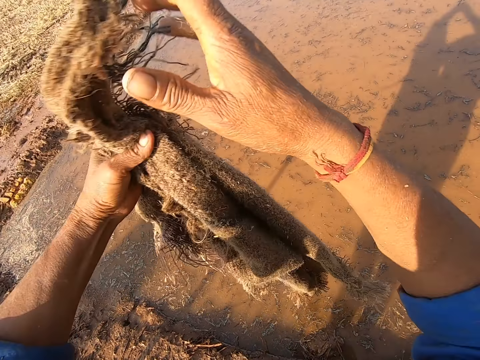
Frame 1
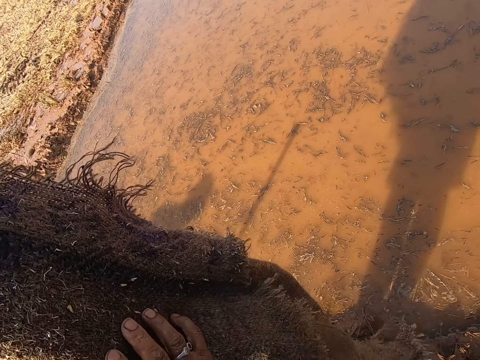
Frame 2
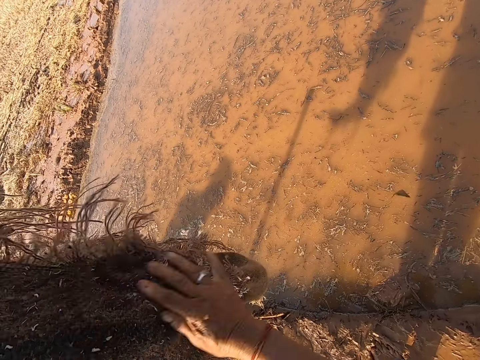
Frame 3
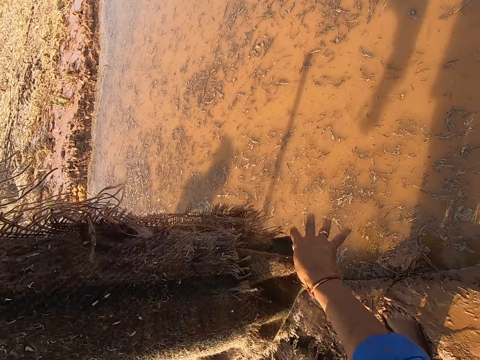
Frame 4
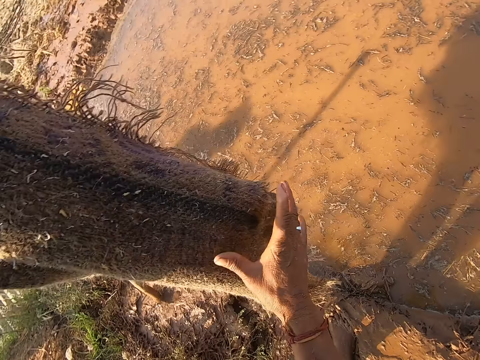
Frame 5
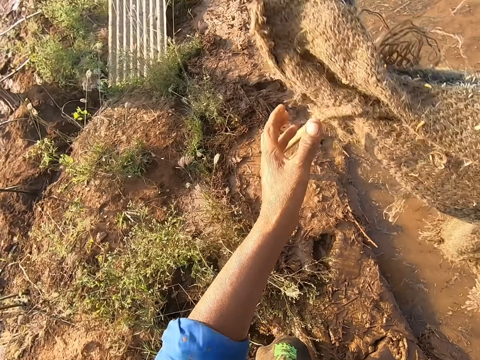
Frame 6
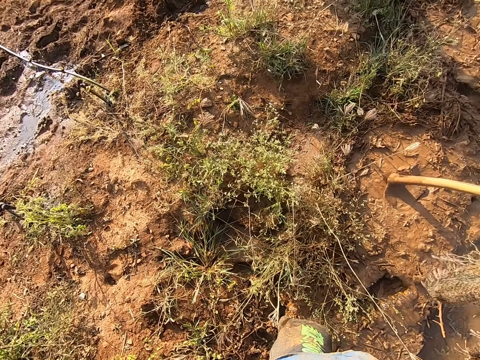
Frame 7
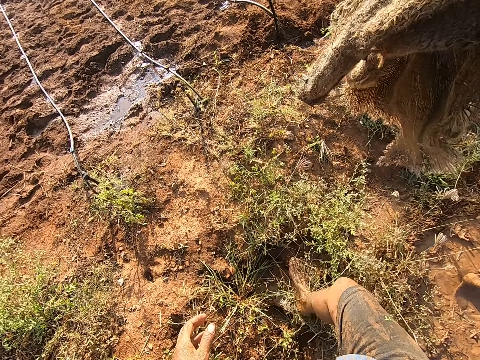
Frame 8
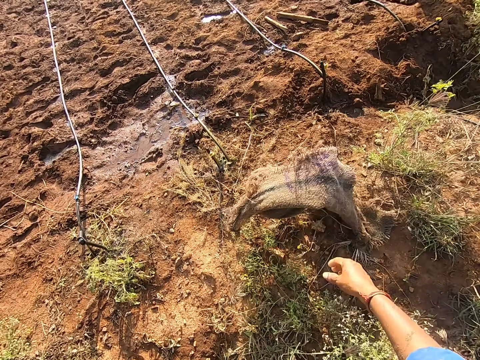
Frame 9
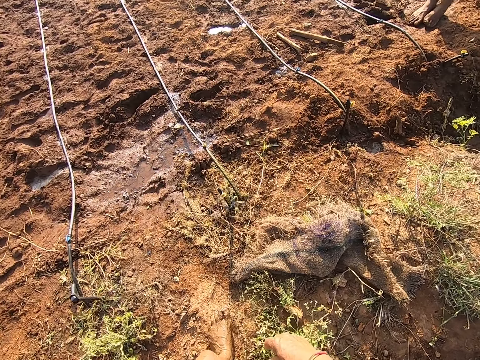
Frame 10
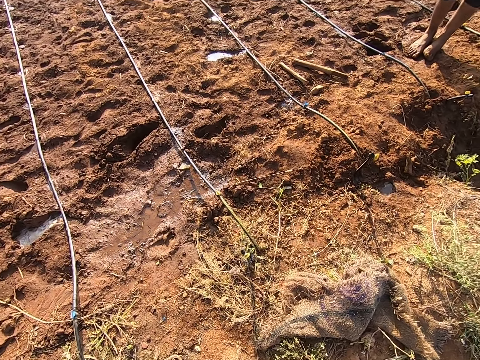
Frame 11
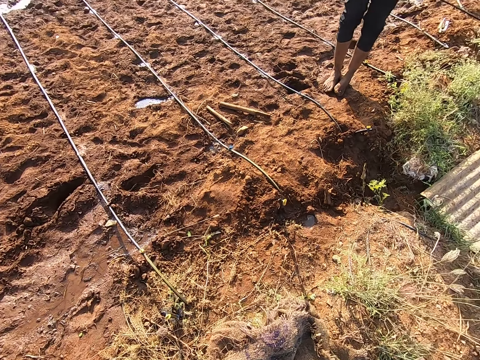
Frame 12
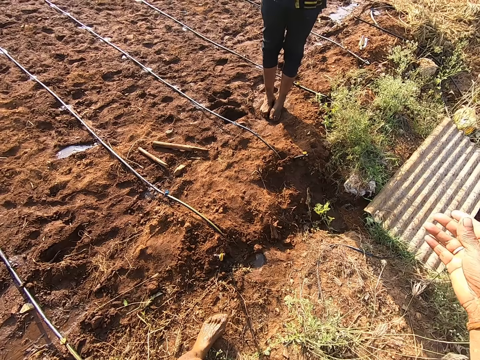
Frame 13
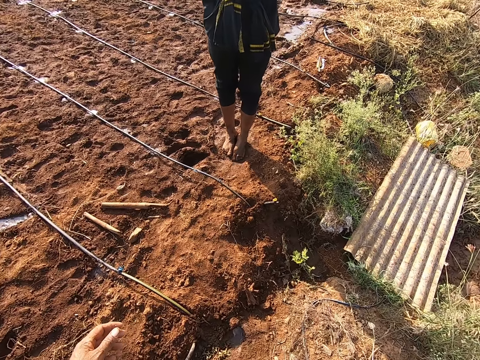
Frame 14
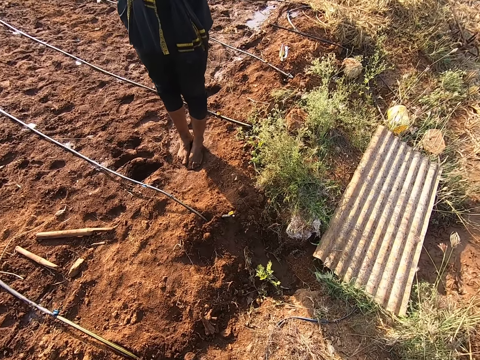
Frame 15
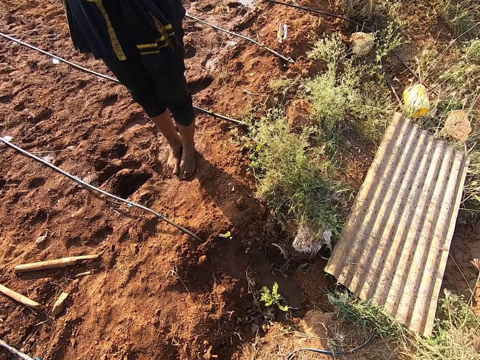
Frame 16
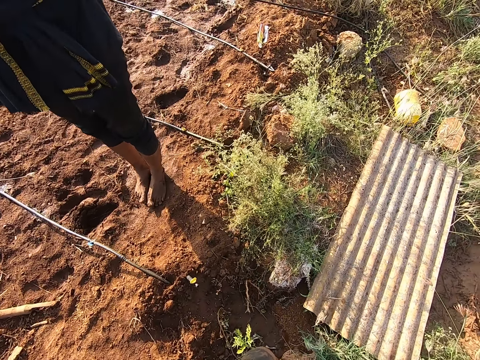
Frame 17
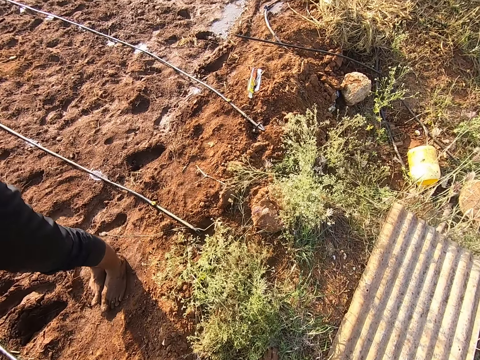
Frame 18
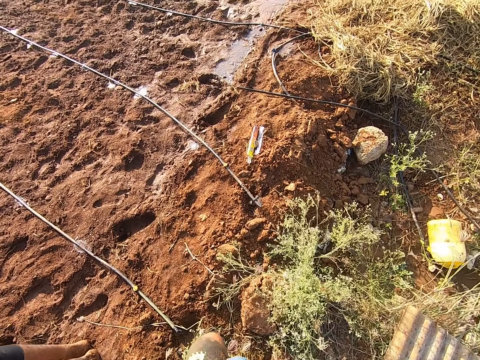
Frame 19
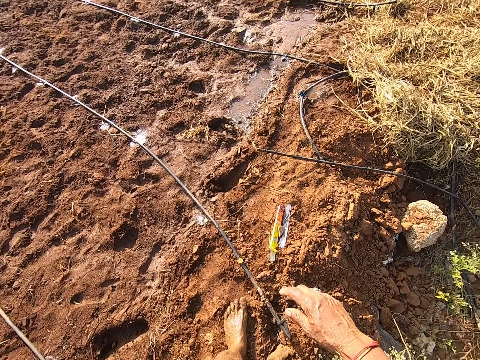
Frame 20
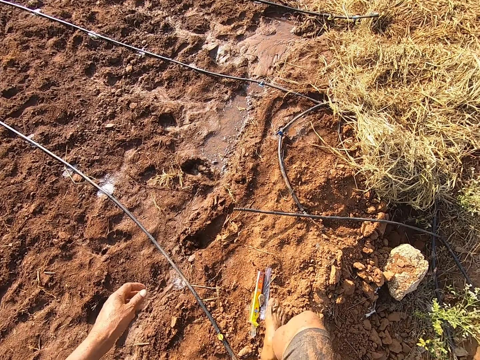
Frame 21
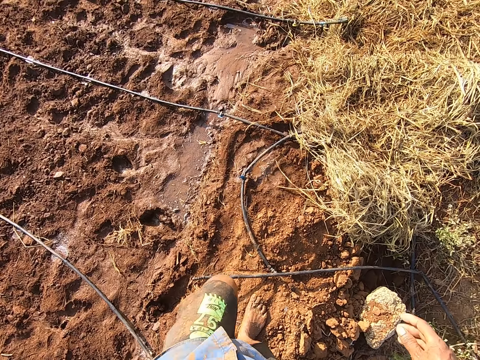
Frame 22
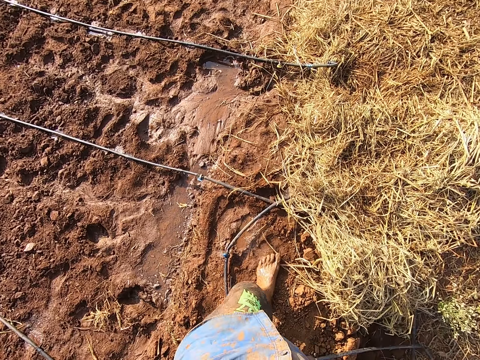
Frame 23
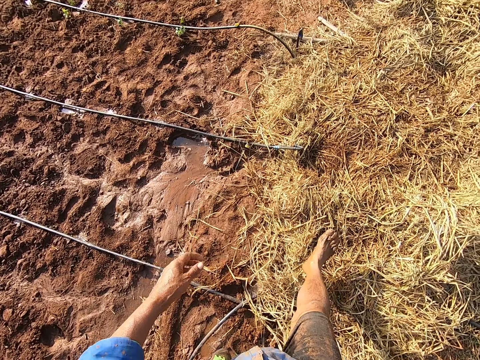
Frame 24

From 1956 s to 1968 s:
The camera wearer wipes the sack. He walks to an irrigation hose in the ground. He drops the raffia material on the ground with his left hand. He gesticulates with his right hand. He talks to a man. He walks around.

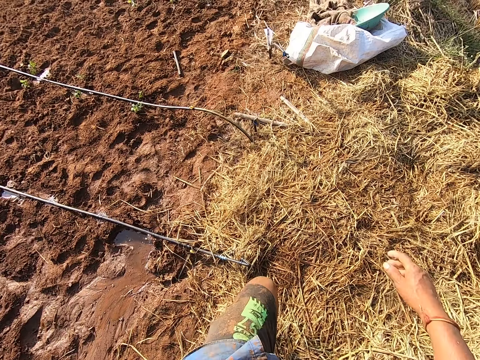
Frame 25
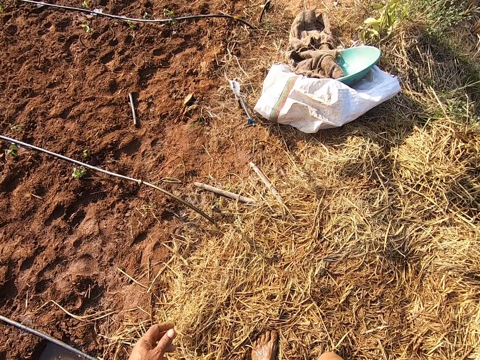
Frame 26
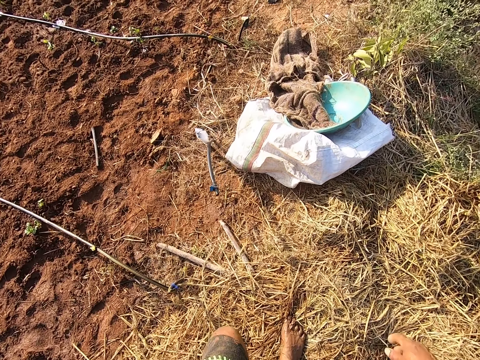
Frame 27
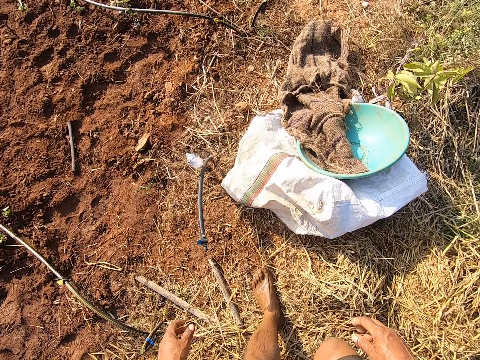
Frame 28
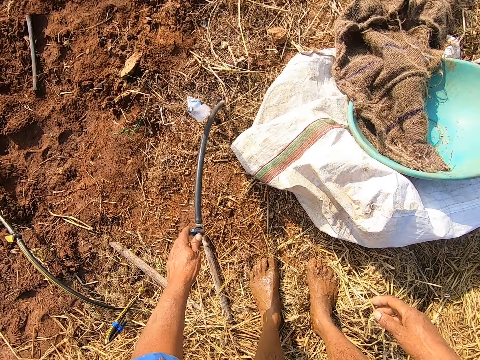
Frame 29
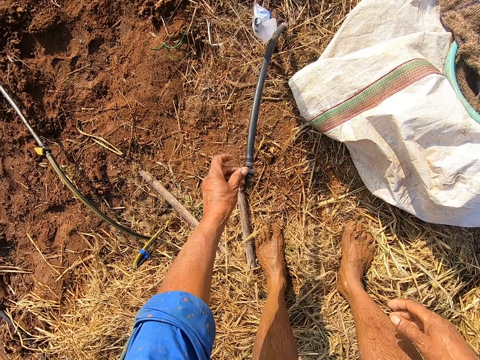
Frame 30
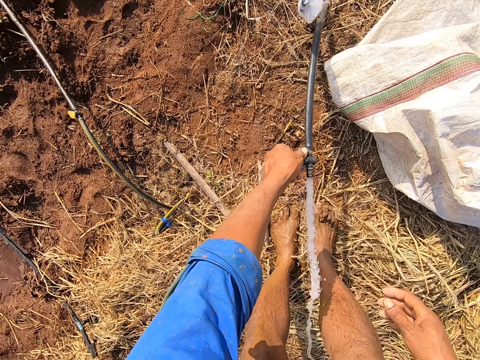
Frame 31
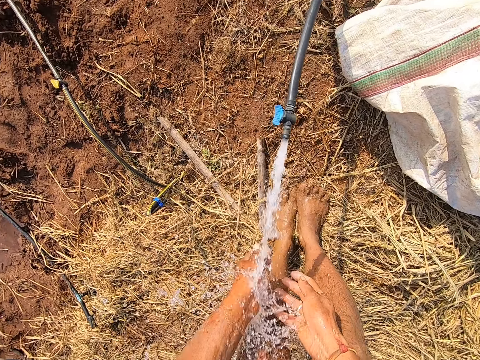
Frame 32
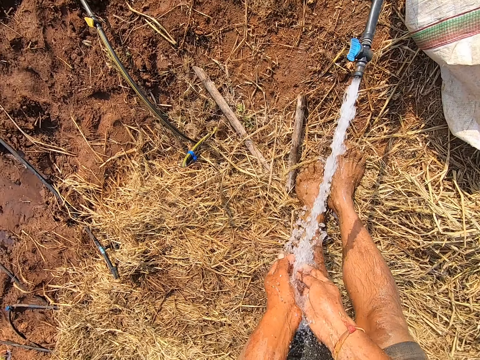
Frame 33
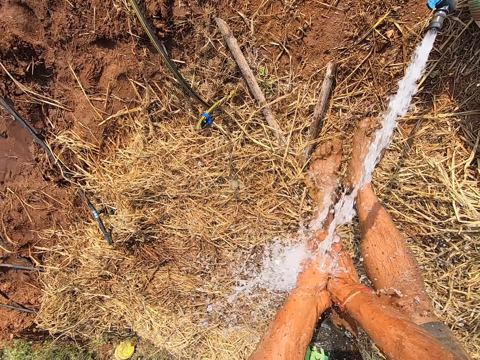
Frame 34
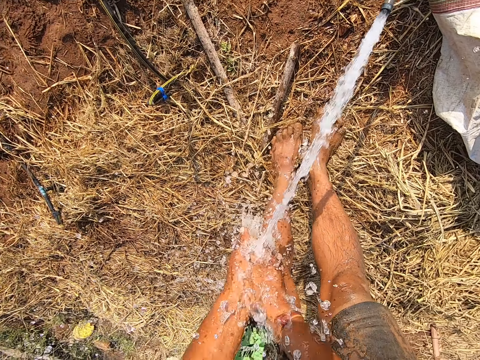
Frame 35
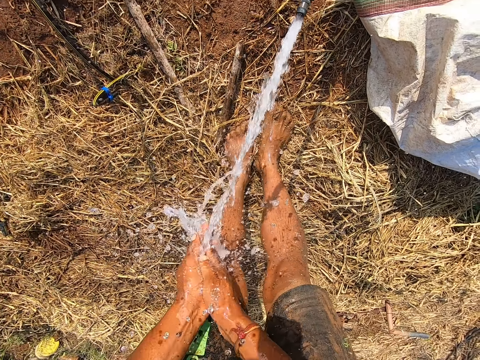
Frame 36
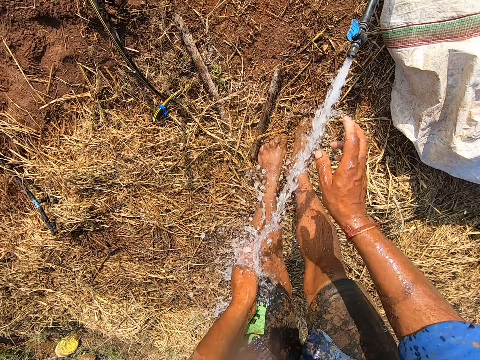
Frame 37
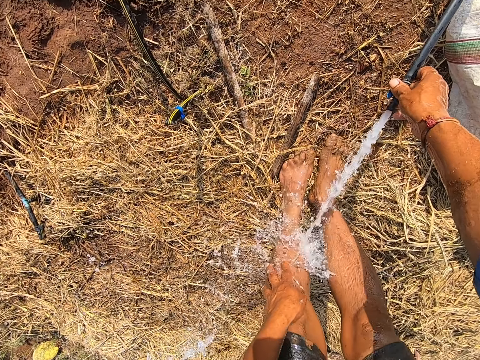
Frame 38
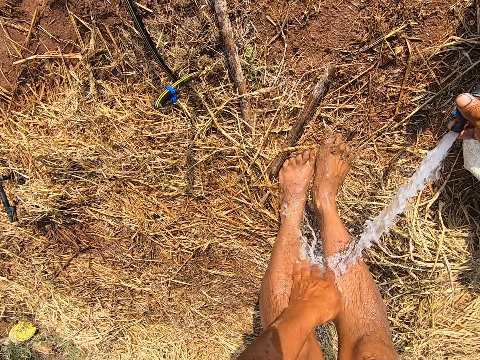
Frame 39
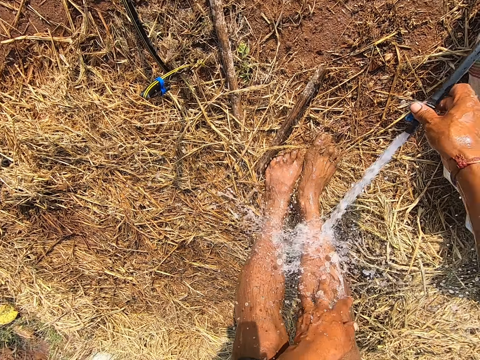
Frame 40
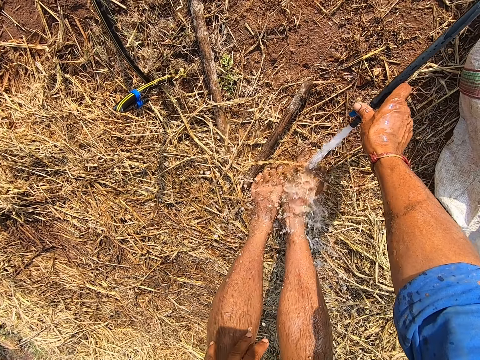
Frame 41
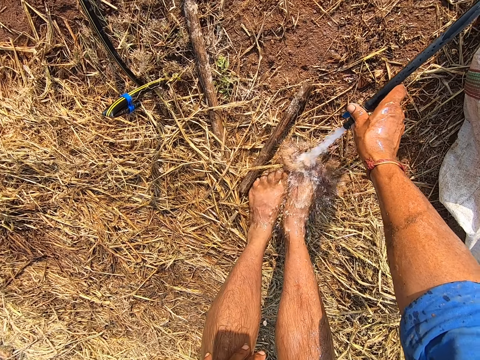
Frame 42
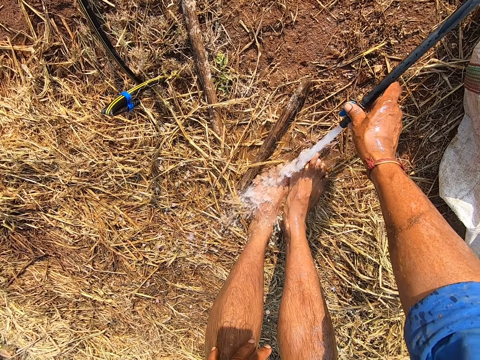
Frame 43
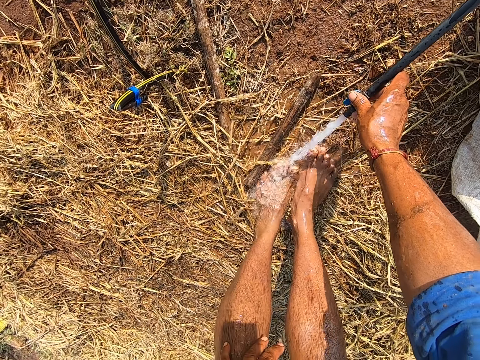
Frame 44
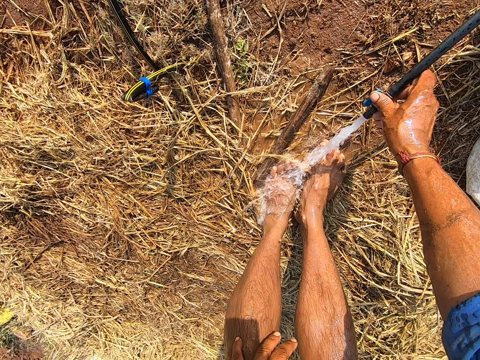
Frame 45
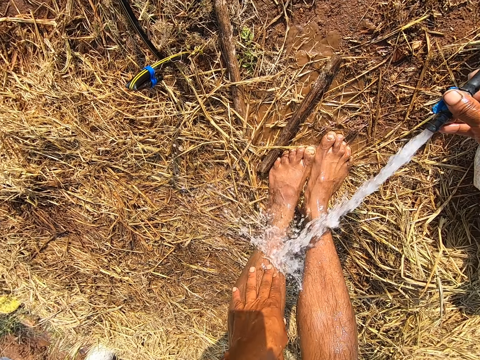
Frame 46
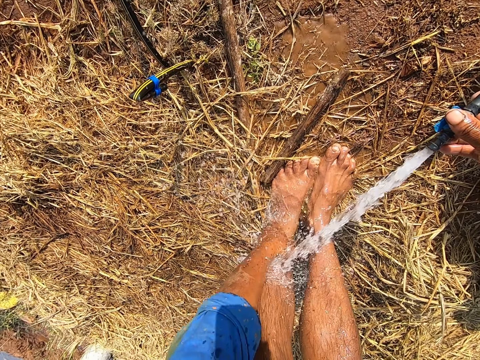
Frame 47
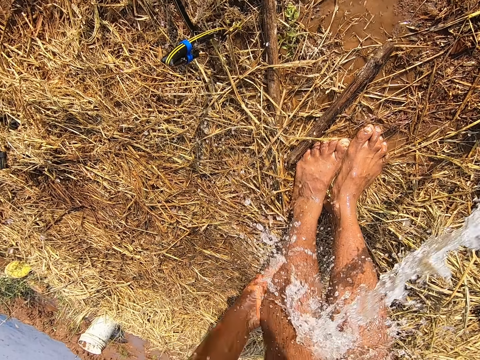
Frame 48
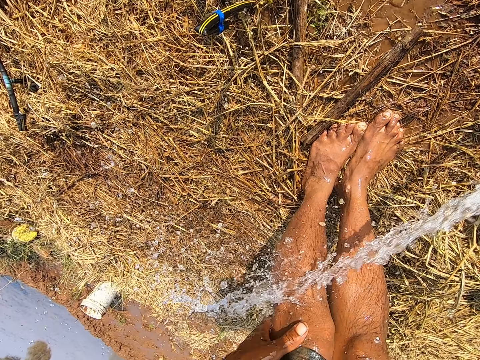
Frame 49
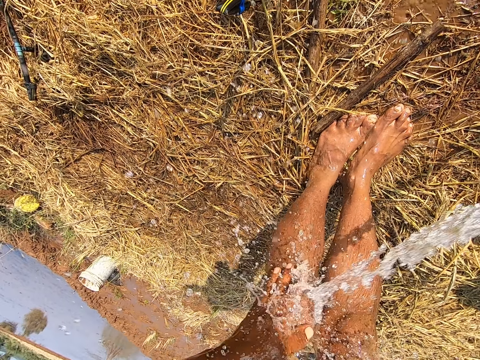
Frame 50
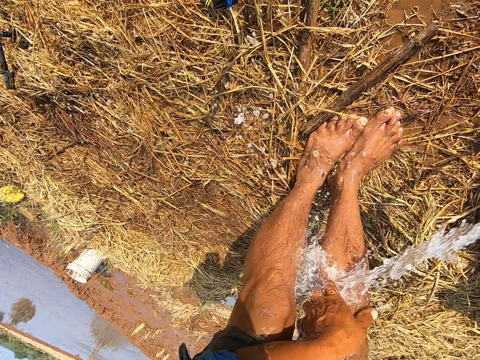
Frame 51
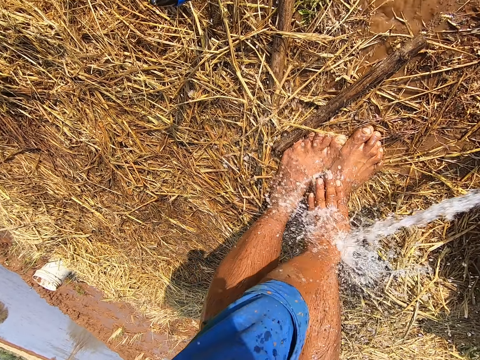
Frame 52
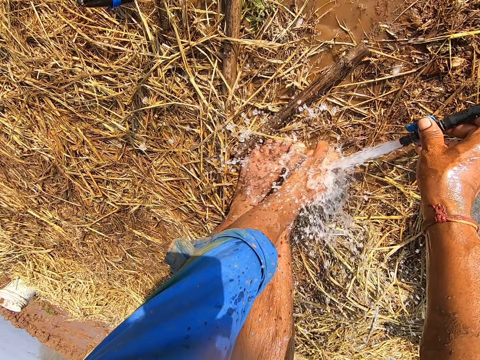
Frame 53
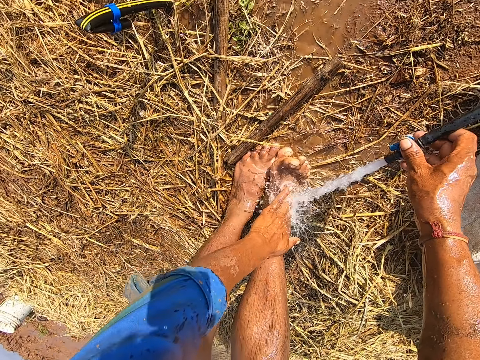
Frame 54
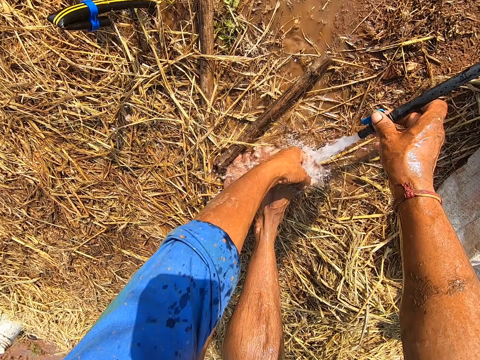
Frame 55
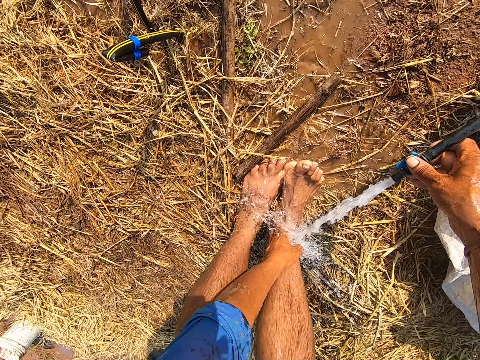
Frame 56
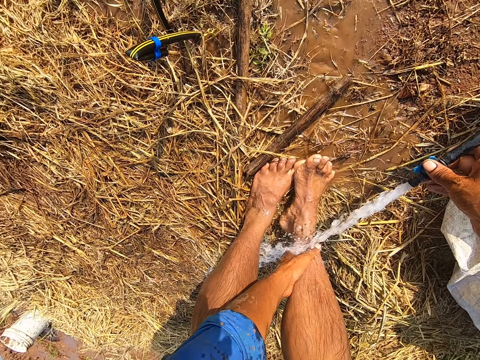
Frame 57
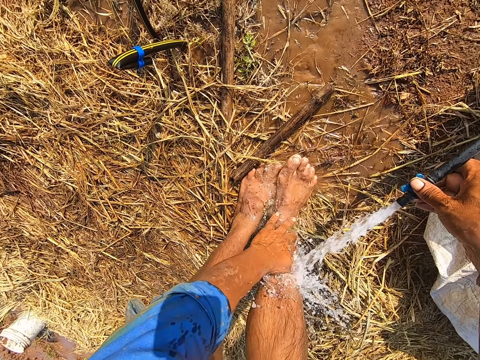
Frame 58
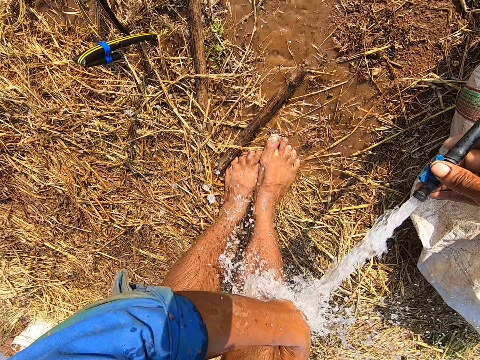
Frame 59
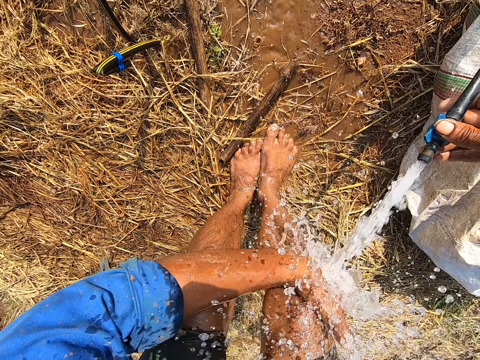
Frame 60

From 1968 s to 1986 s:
The camera wearer turns on the irrigation hose tap with his left hand. He washes his hands under the irrigation hose tap. He controls the irrigation hose with his right hand. He washes his legs with his left hand under the irrigation hose tap. He holds the tap.
